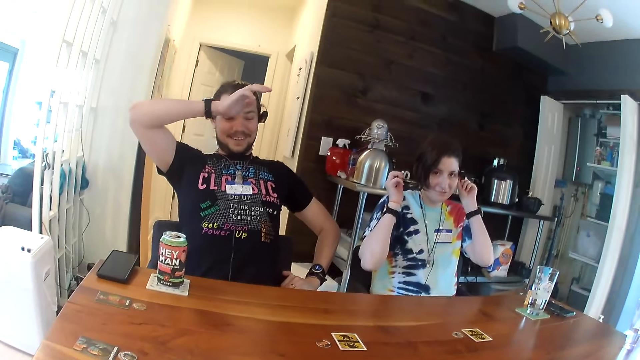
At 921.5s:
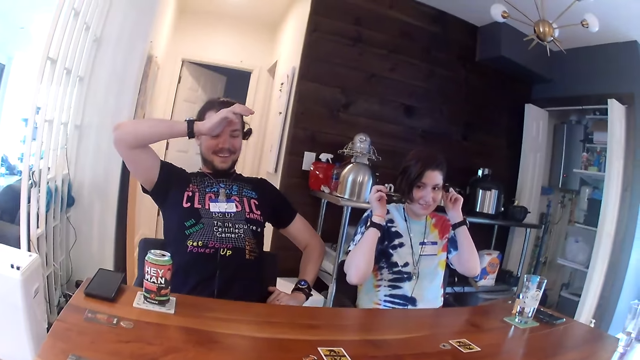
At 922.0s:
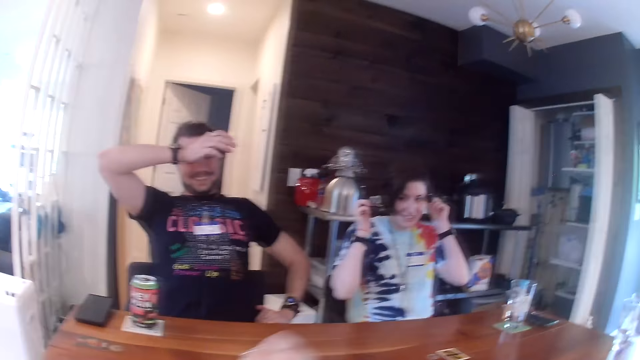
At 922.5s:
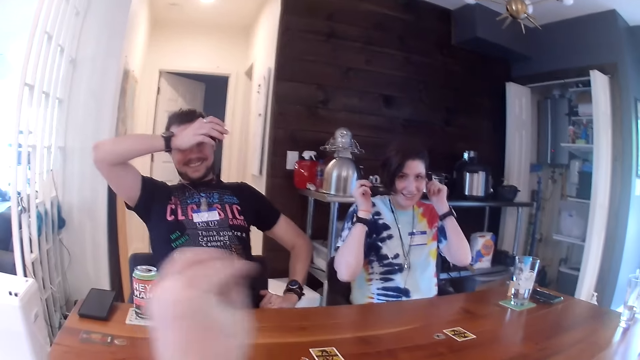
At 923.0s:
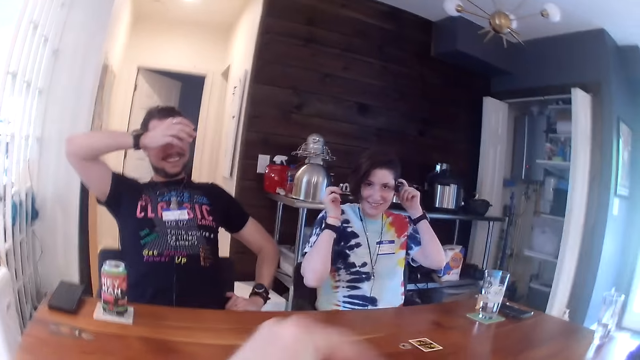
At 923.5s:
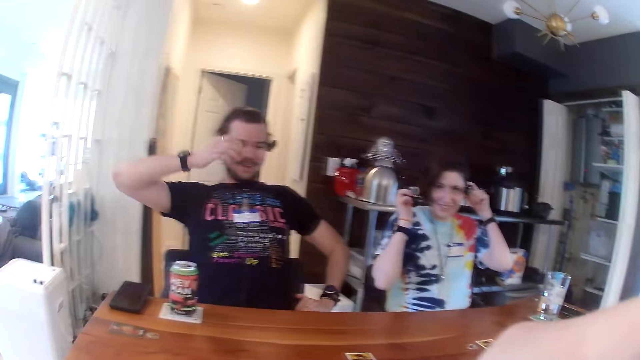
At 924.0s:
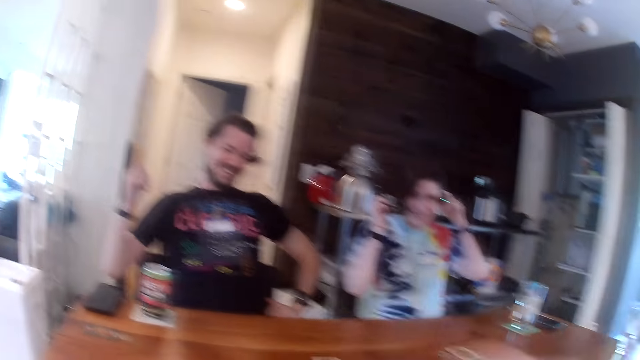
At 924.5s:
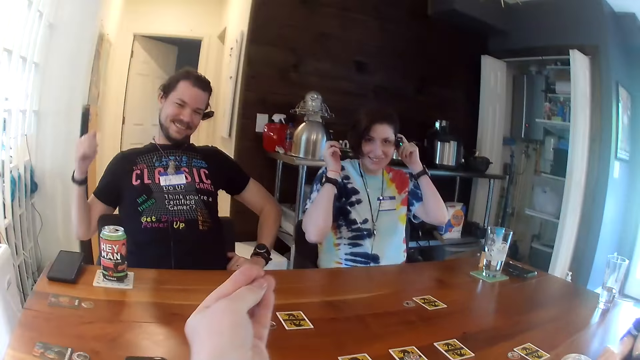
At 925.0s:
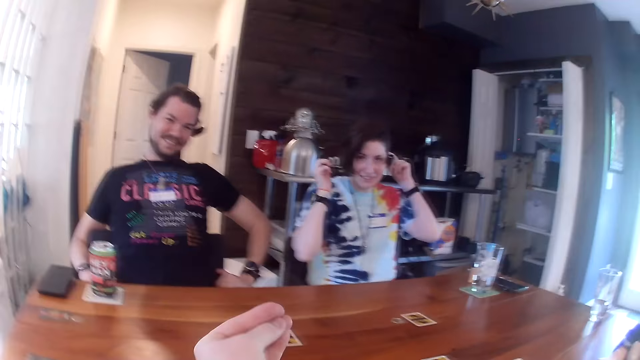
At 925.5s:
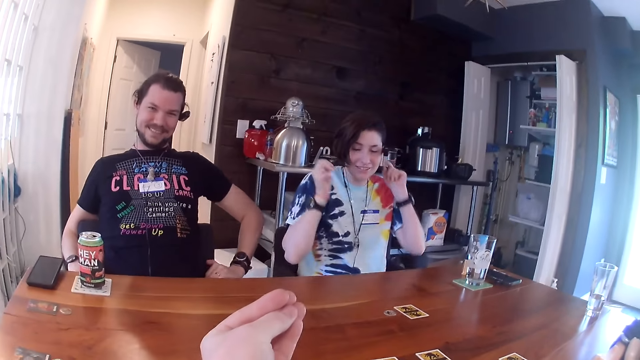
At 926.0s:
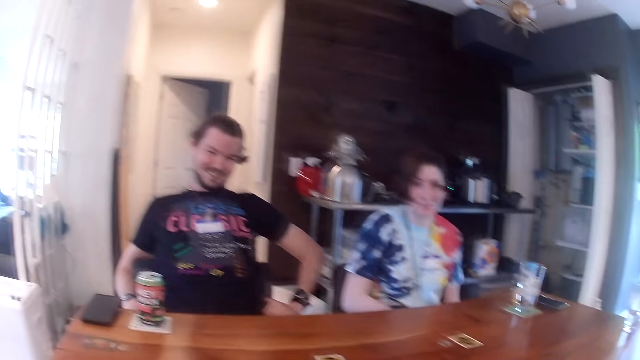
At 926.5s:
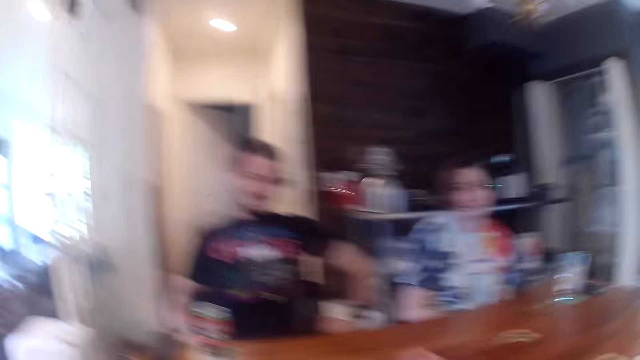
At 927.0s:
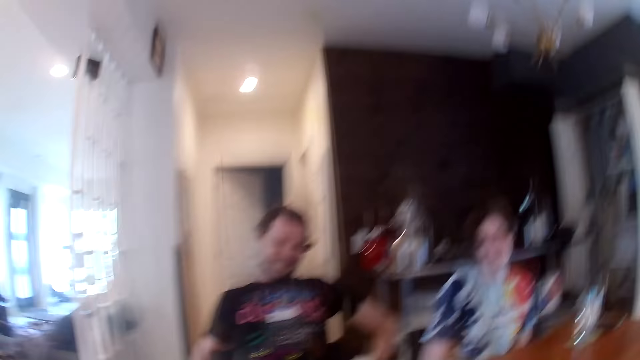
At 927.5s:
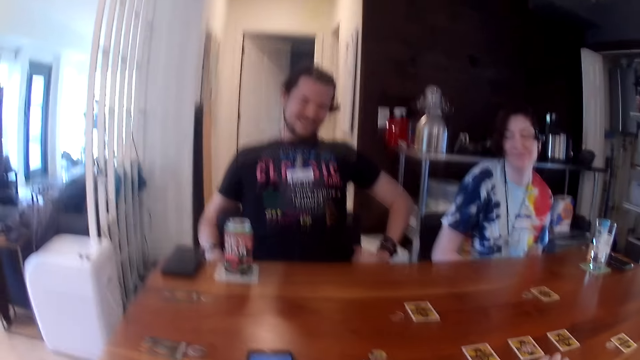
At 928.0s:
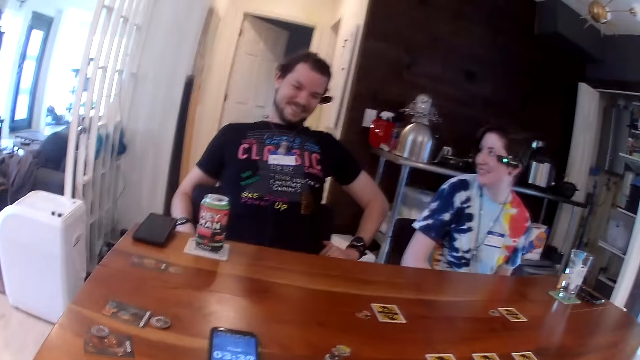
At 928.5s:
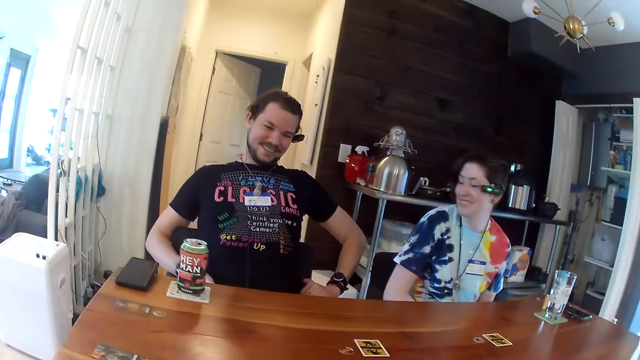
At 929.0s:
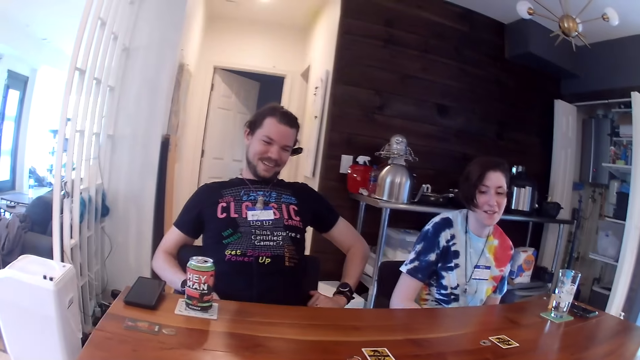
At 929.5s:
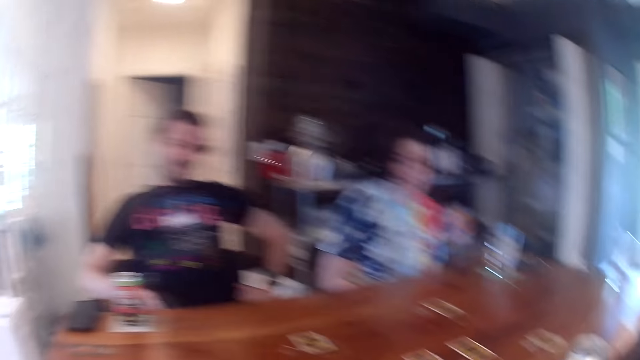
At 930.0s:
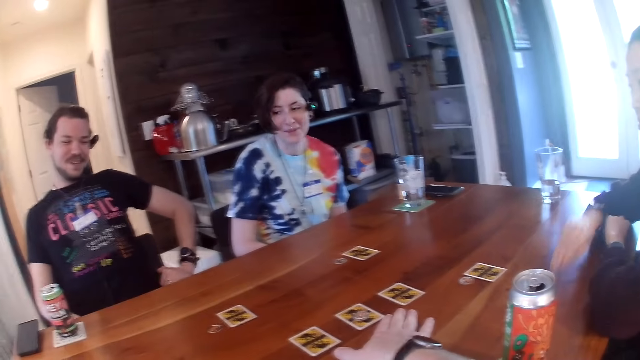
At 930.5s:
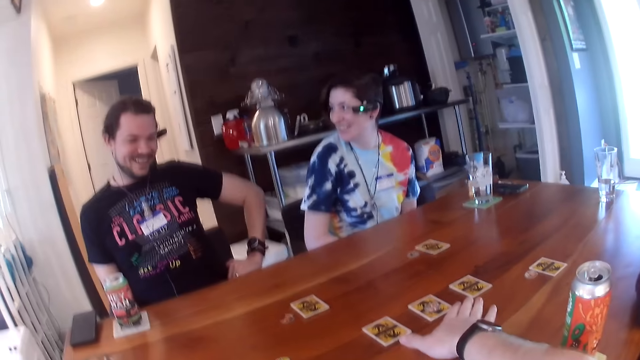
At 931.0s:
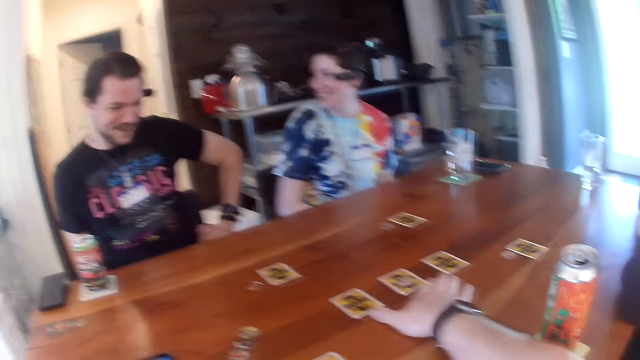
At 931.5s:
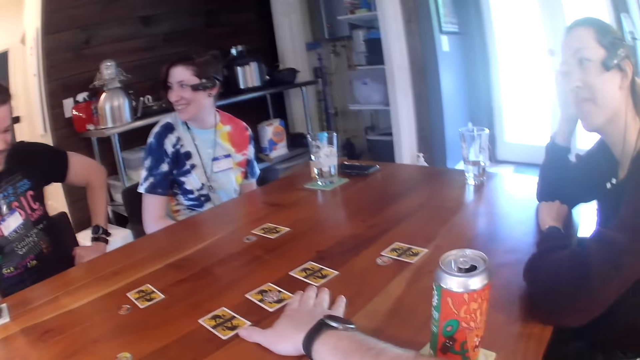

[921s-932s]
The camera wearer moves the left hand. He rubs his face with his left hand. He does something. He holds something with the left hand. A man drops the right hand. A woman drops both hands. The camera wearer does something. The woman looks aside. The camera wearer looks around. Another woman places her left hand on her jaw. She moves her hand.

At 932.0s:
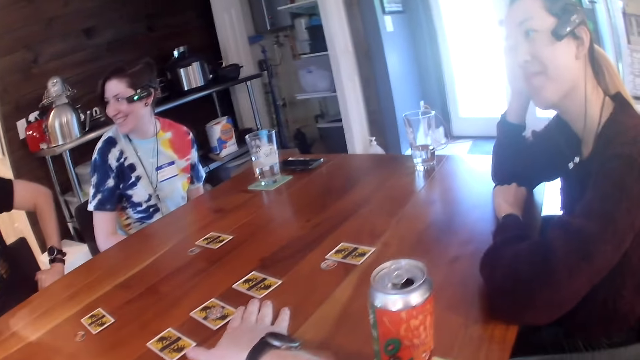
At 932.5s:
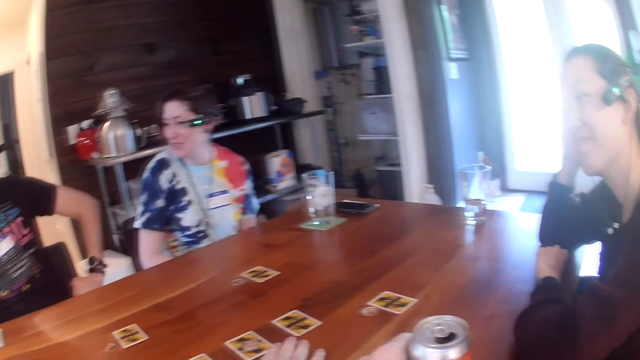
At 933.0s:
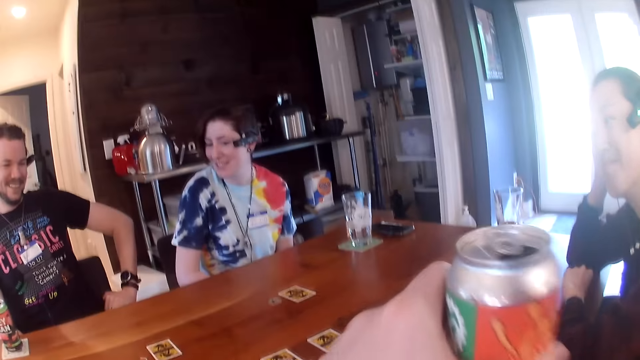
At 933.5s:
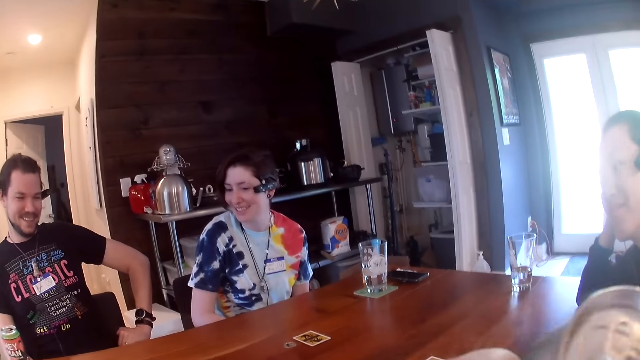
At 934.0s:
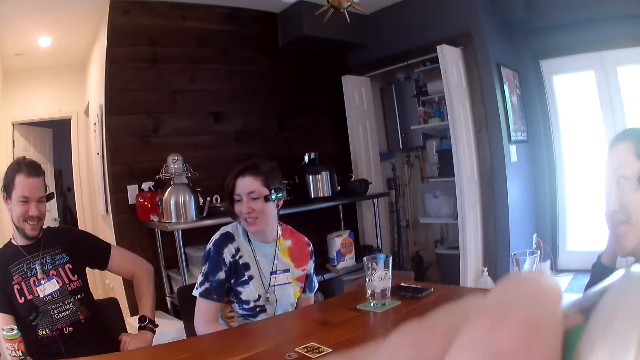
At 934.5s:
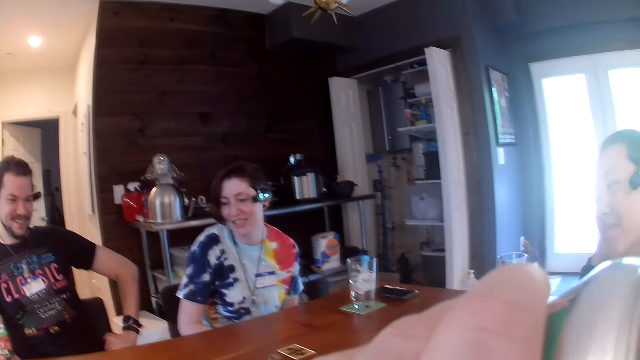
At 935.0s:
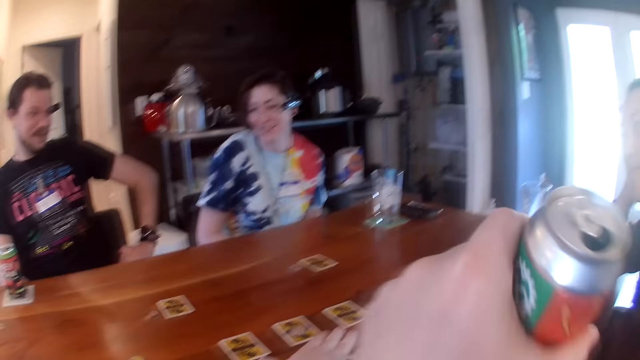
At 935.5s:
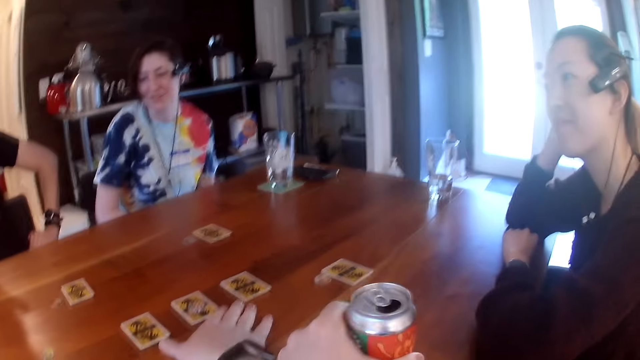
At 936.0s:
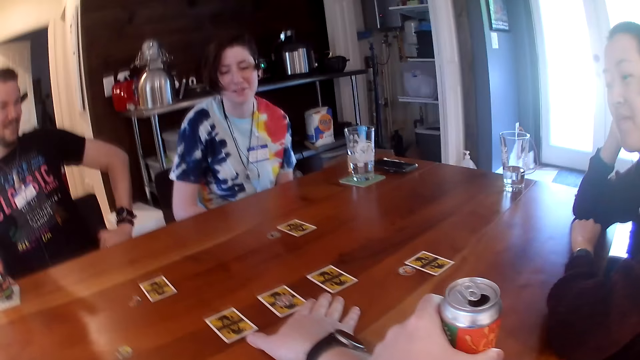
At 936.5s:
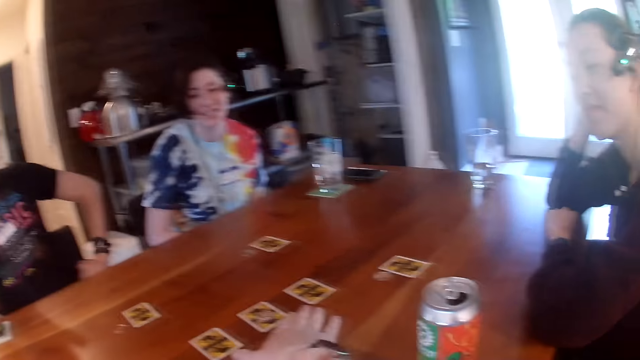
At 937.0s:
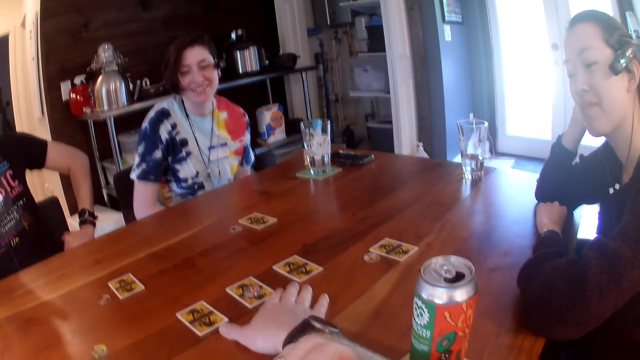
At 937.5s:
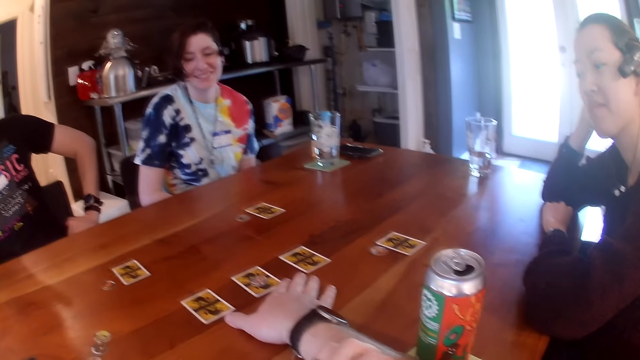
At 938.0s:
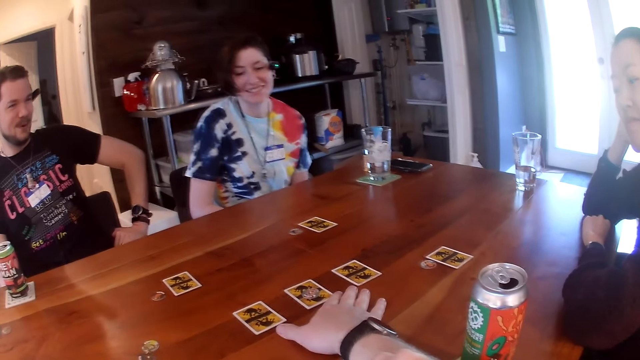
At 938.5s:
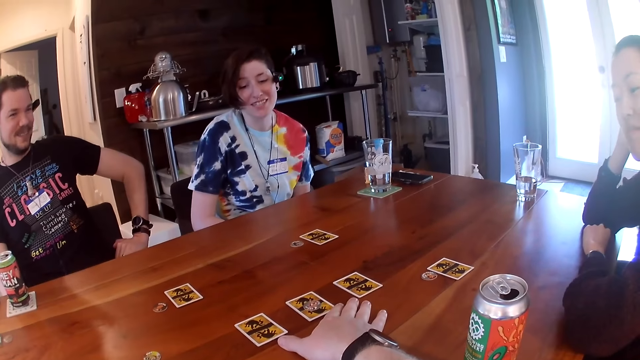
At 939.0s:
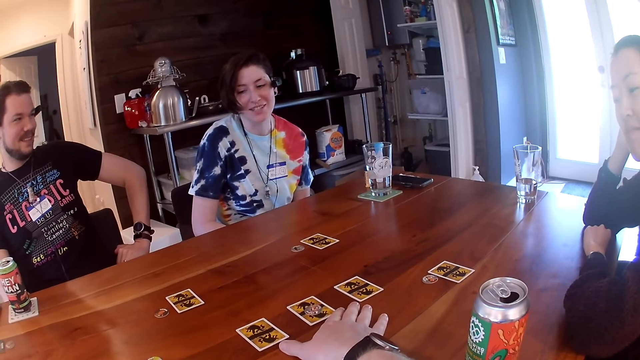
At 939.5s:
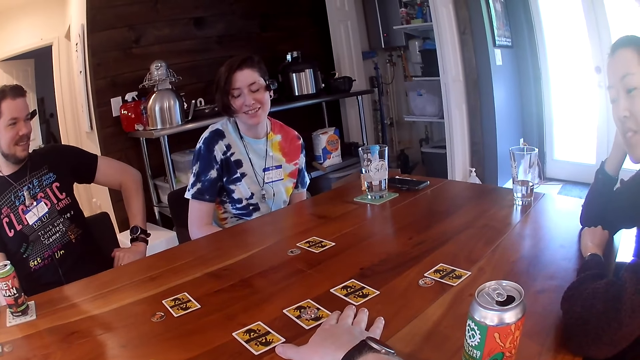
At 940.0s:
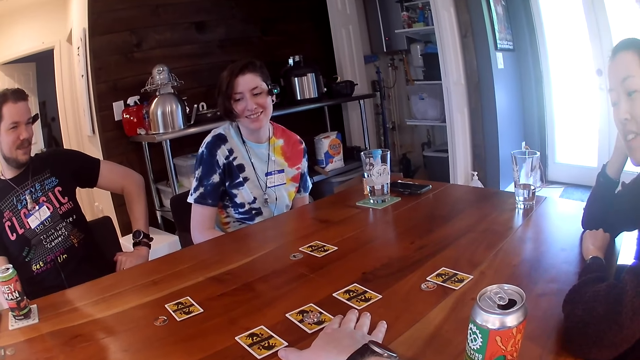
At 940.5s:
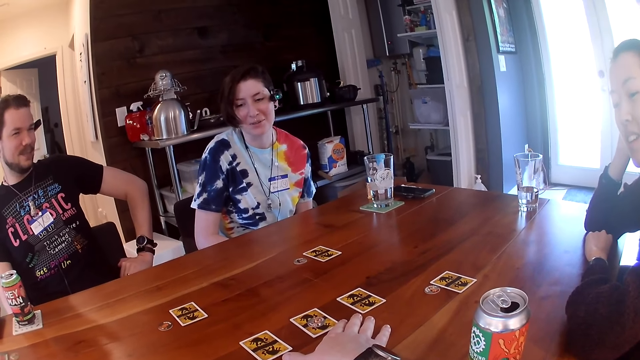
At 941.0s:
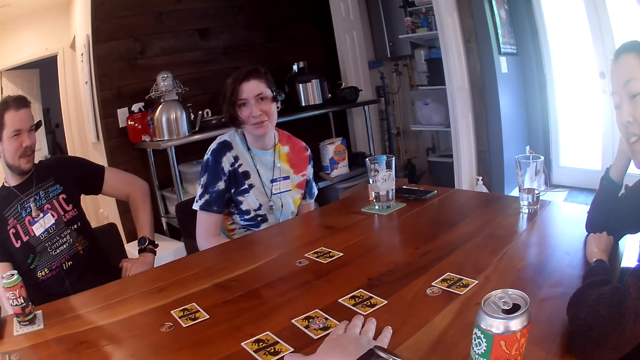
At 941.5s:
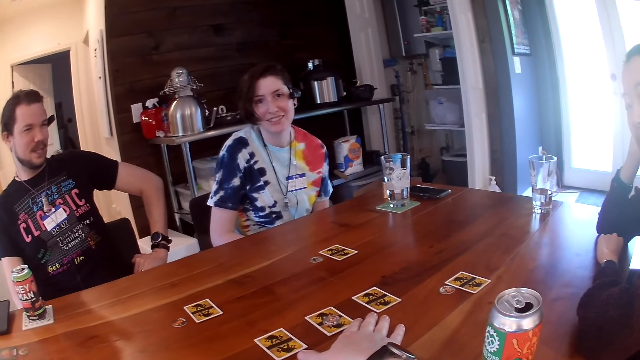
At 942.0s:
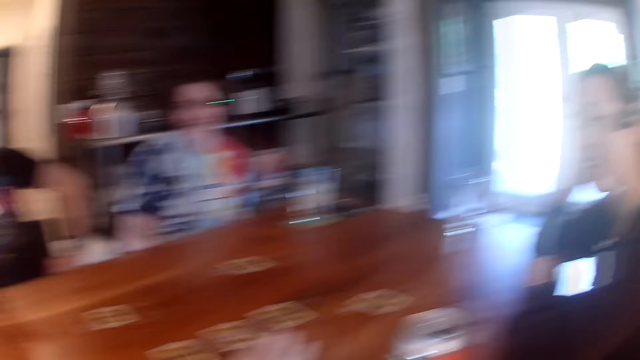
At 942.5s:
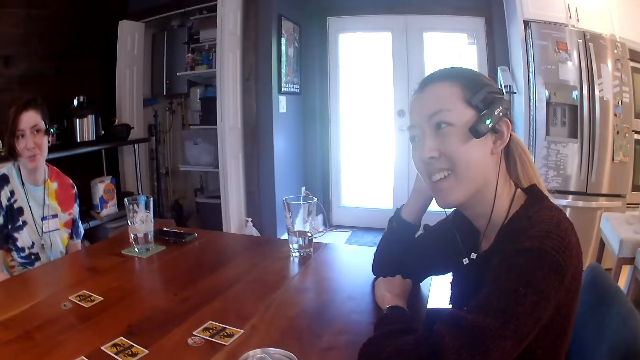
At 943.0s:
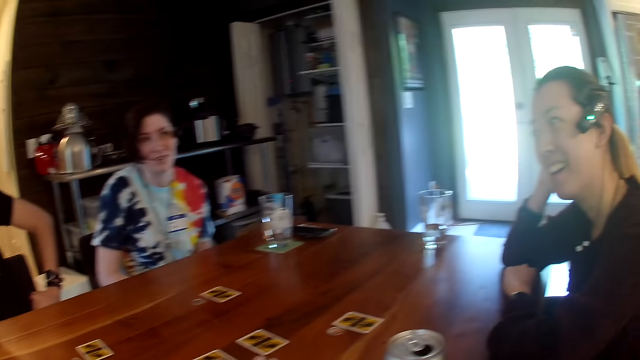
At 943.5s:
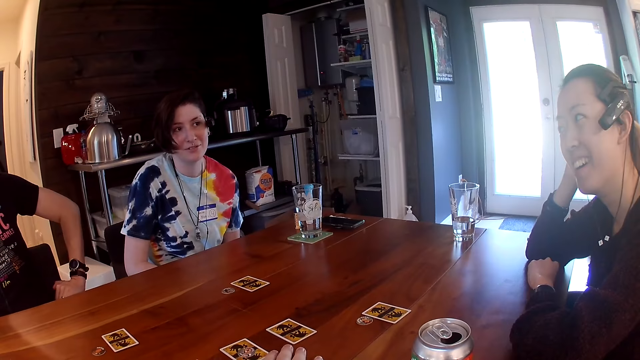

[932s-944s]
The camera wearer places his right hand on the table. He takes a can of beer from the table with his left hand. He holds something with the left hand. He lifts something with the left hand. He drinks from the can of beer in his right hand. He drops the can of beer in his right hand on the table. He holds her hand with his left hand. He moves something on the table with the left hand. He keeps his hand on the table. He looks around.
